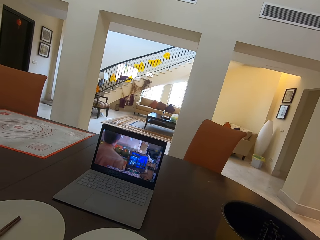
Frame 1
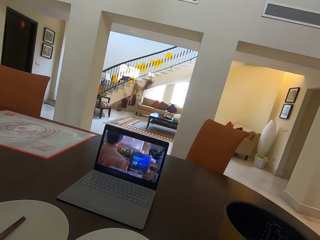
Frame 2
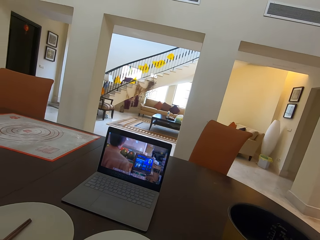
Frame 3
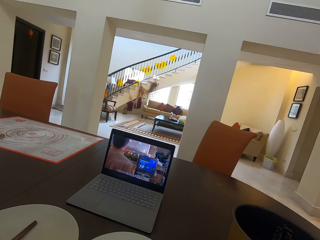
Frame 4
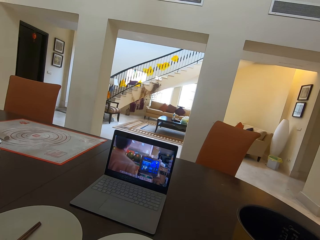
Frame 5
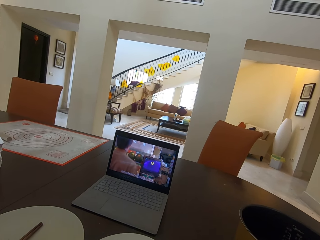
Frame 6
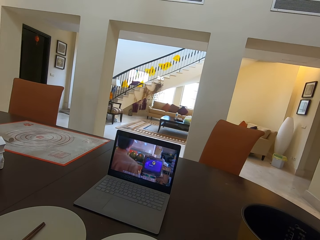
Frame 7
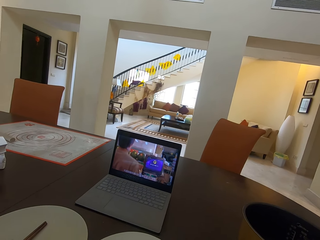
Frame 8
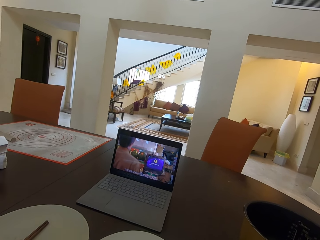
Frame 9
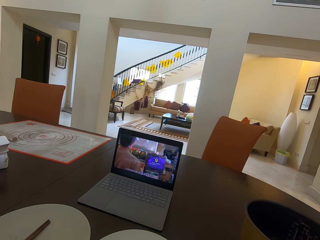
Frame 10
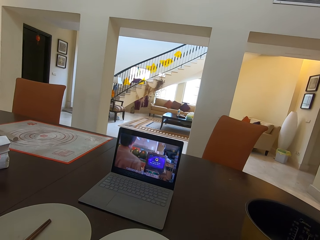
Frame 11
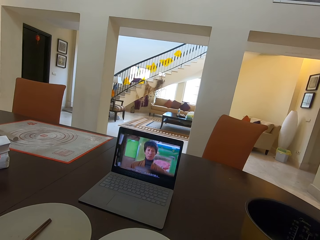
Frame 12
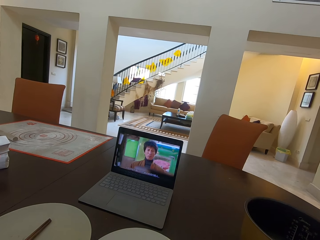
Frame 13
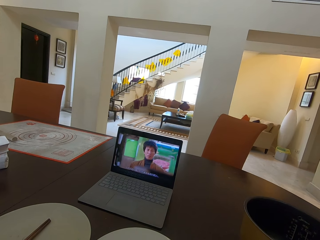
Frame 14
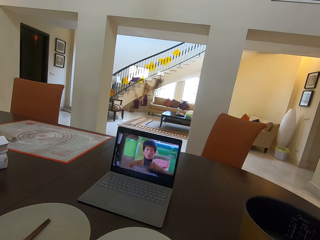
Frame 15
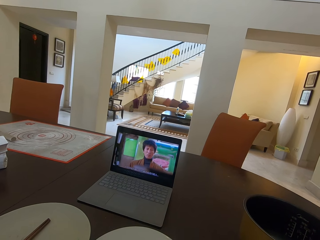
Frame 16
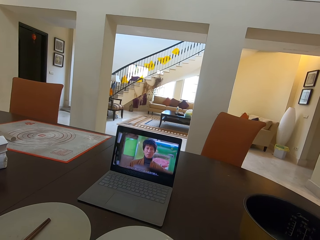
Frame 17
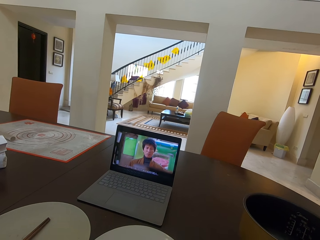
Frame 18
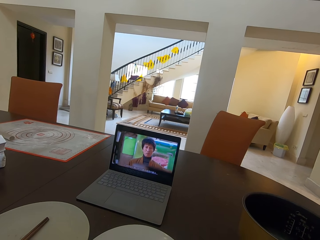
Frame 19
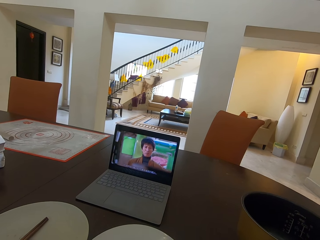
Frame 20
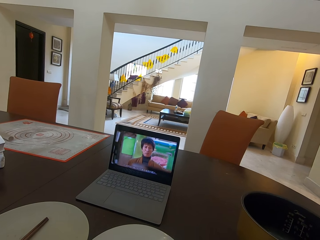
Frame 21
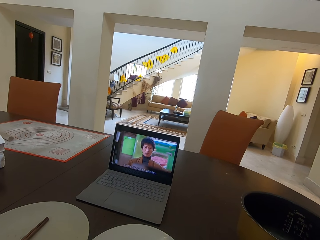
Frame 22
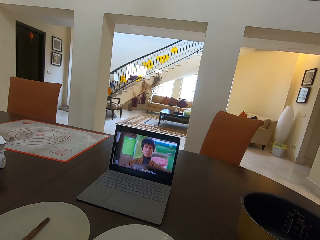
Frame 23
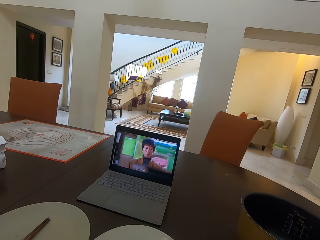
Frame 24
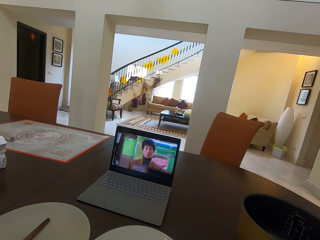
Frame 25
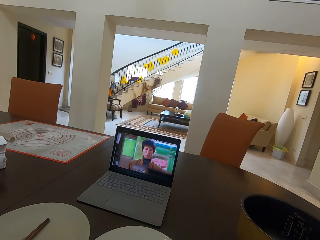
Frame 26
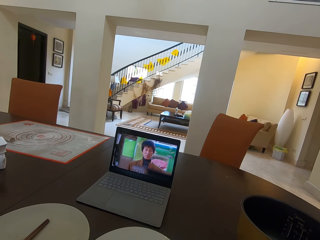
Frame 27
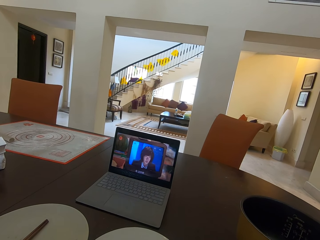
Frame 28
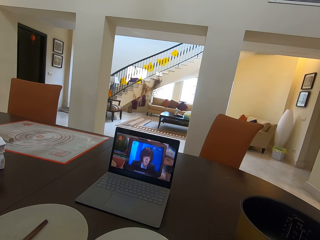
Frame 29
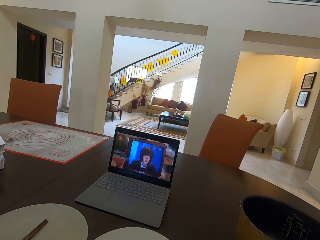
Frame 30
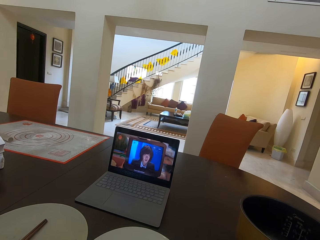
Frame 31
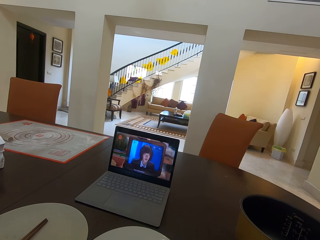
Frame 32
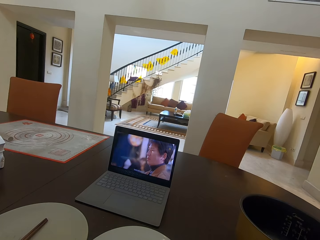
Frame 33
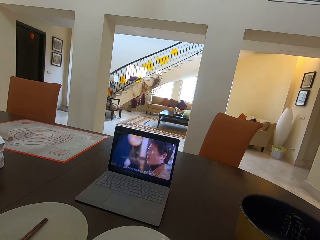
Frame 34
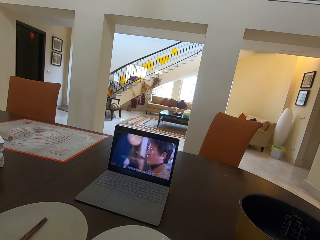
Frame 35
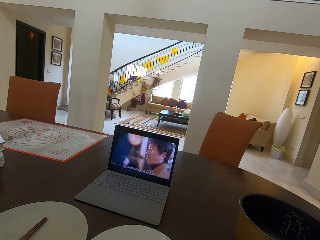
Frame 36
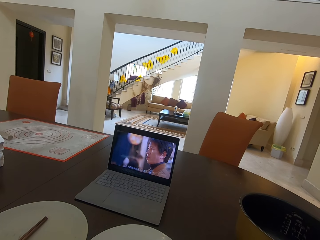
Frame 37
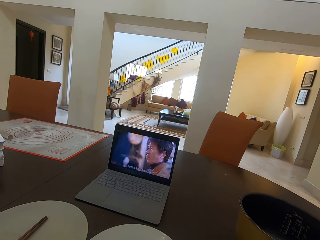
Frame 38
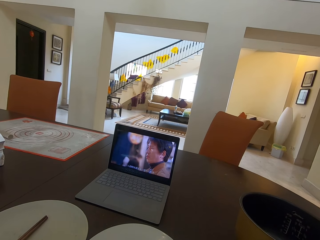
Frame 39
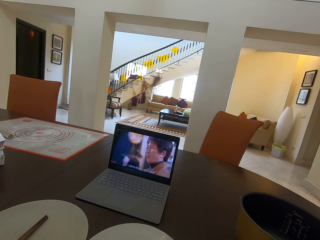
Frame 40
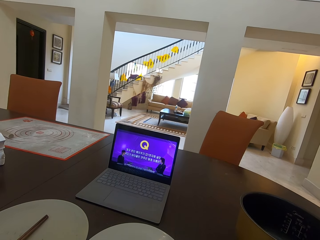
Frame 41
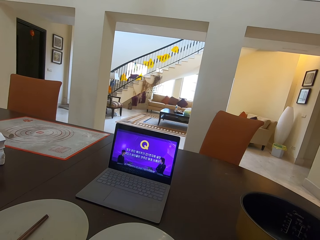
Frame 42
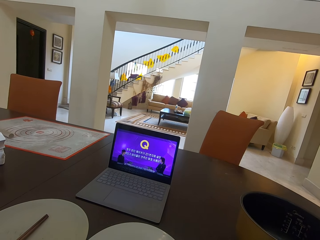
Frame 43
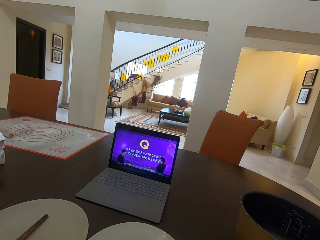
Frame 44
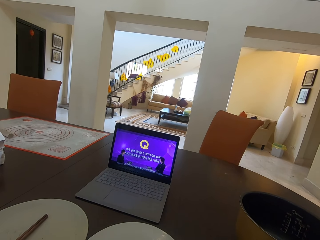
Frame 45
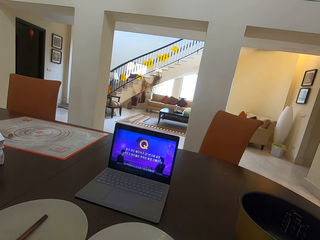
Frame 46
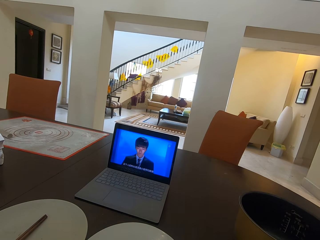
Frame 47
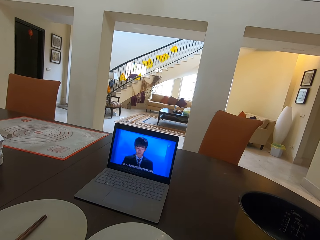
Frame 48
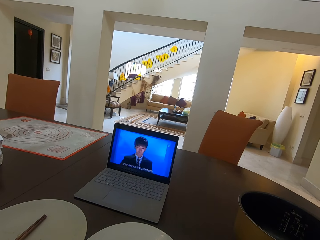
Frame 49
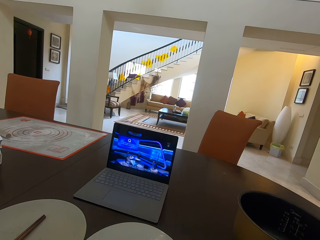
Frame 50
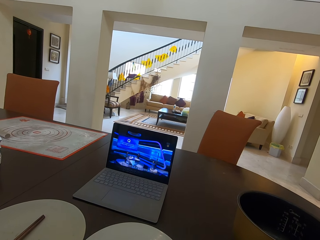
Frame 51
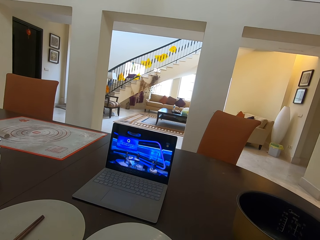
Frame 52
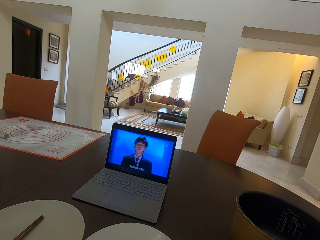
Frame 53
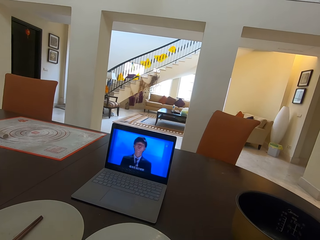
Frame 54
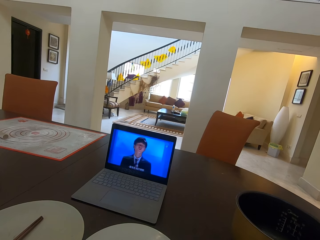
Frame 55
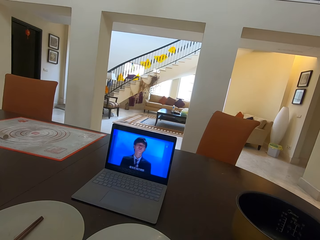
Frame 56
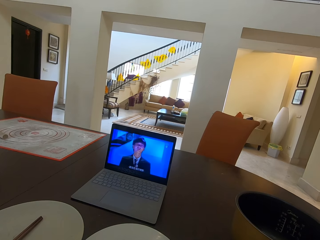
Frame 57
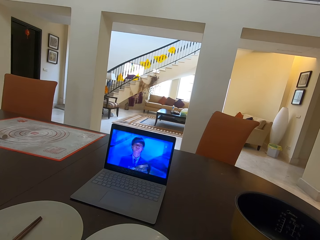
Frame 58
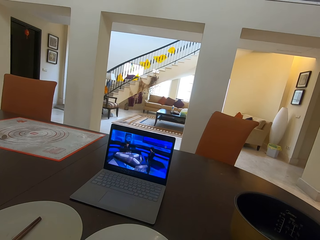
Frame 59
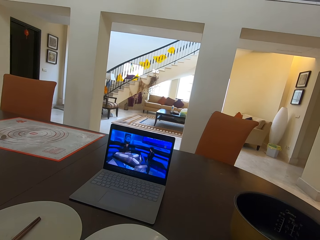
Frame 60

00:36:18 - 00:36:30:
The camera wearer interacts with a woman. They watch a movie.

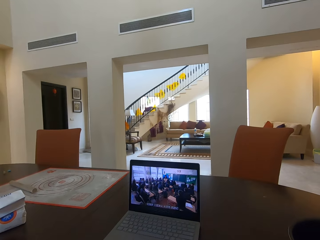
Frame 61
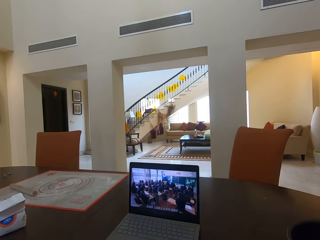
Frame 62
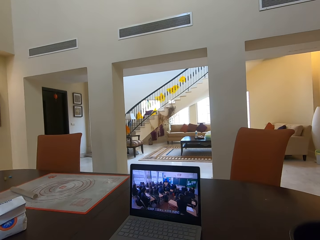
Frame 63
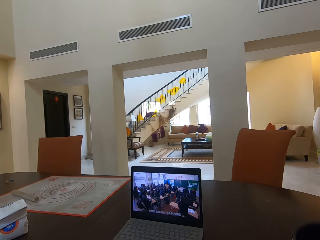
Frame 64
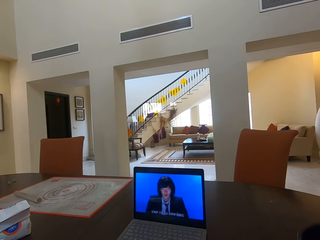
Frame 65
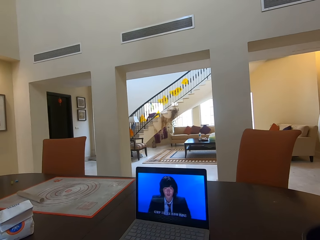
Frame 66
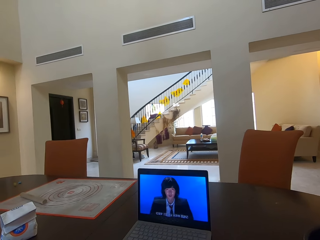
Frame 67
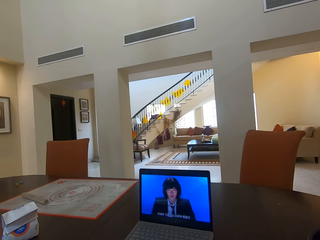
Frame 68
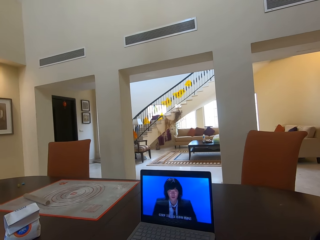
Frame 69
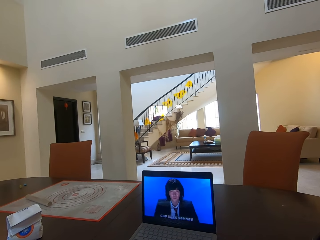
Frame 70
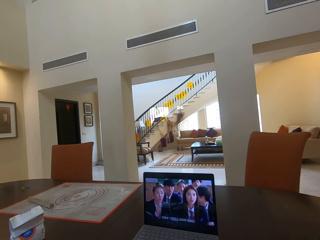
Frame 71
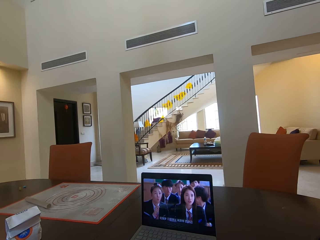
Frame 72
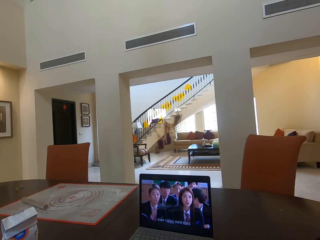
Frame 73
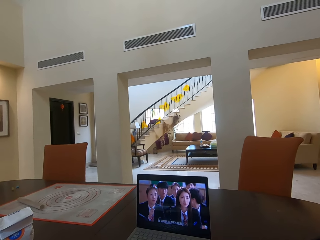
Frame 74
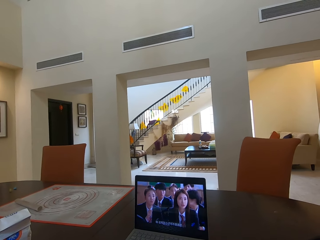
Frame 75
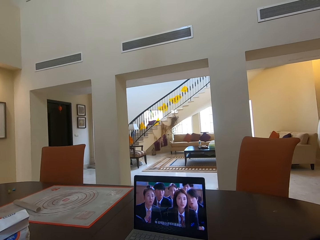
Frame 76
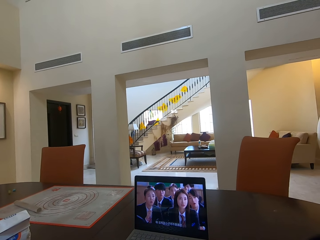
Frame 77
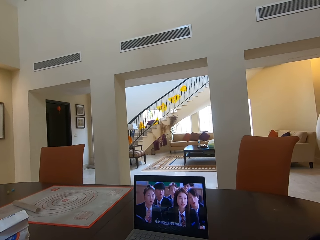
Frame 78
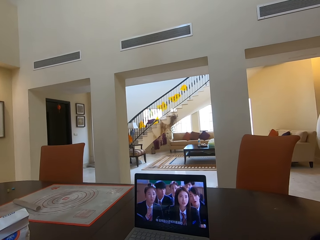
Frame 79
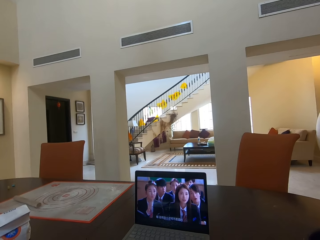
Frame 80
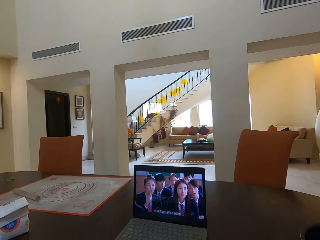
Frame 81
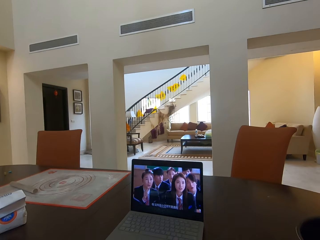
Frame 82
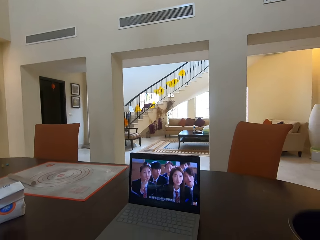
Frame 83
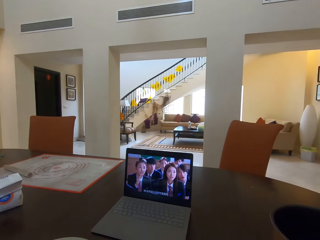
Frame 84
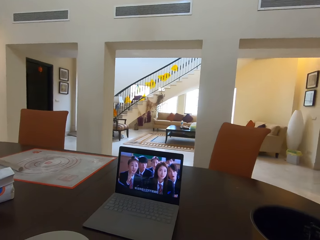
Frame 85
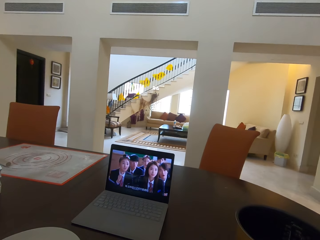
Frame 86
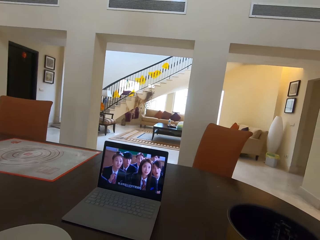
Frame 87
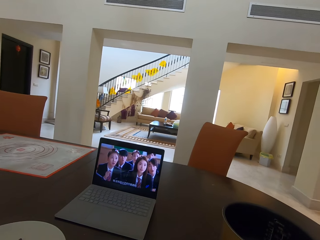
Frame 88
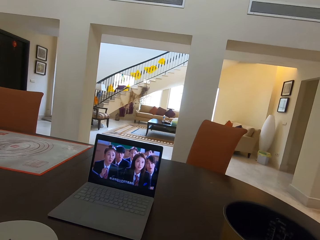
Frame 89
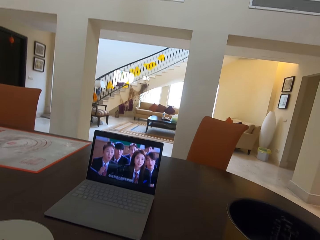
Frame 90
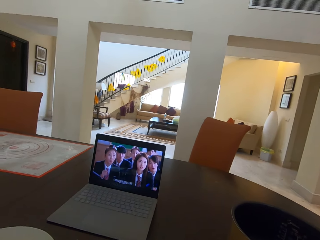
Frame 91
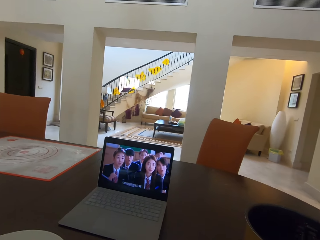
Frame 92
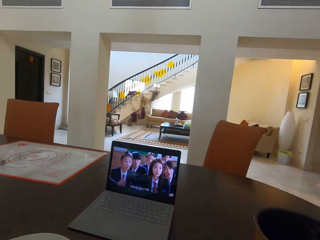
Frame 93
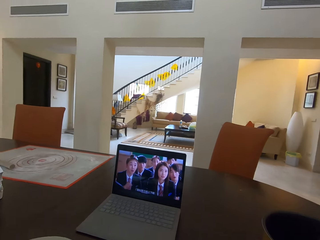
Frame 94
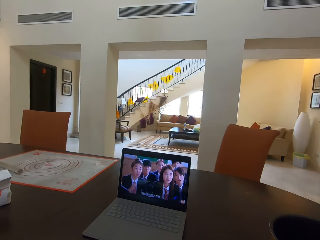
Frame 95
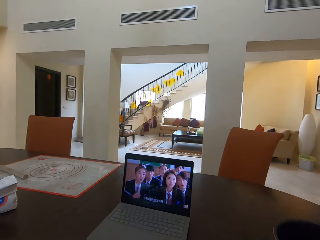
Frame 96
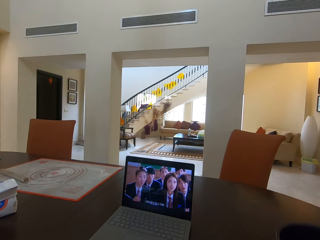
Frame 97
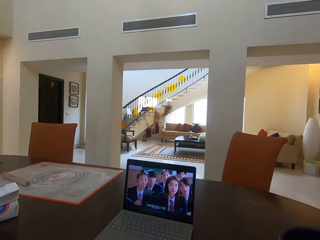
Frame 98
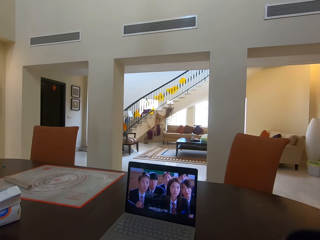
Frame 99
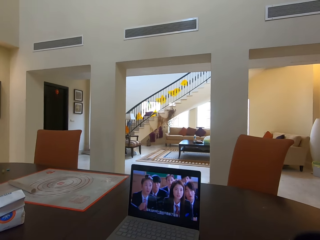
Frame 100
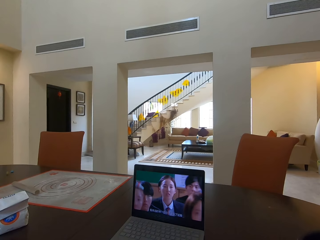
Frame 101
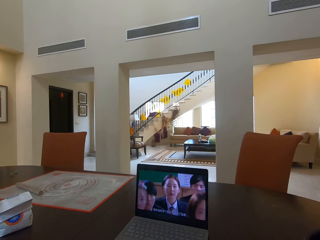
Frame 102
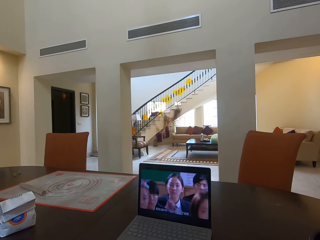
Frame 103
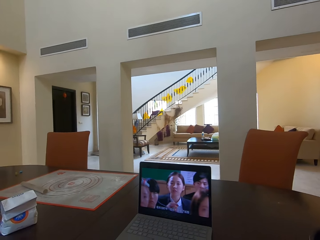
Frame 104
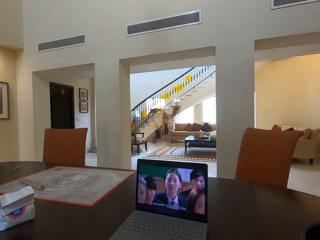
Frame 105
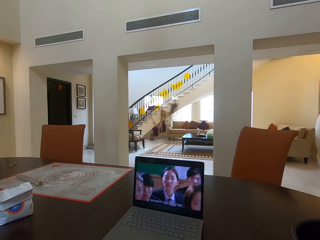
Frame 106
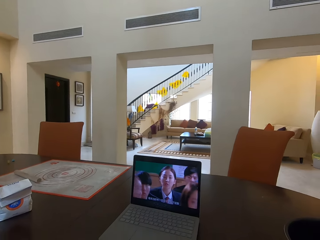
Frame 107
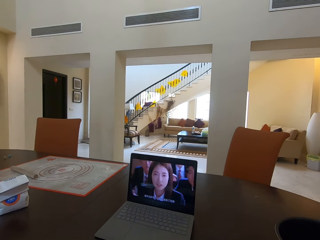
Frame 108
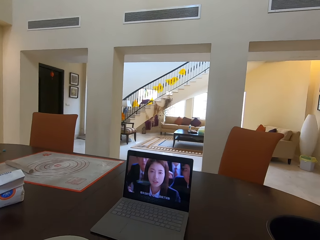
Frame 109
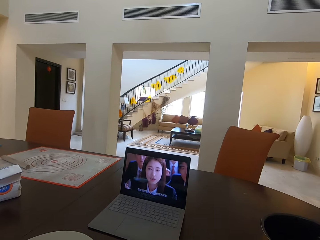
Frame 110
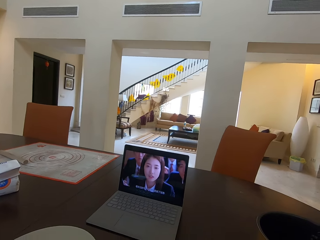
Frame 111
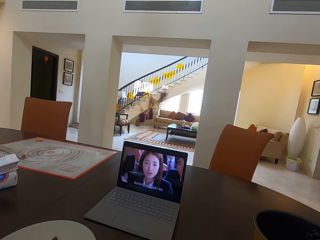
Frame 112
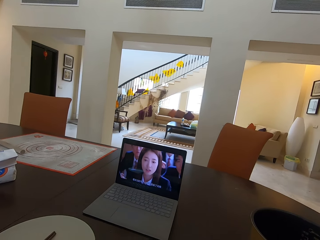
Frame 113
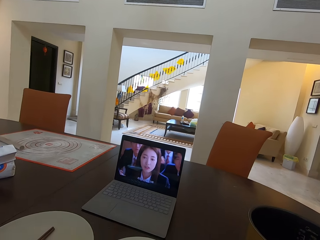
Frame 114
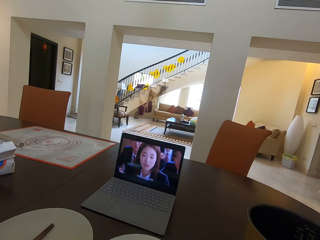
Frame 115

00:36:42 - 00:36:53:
The camera wearer interacts with a woman. They watch a movie.
